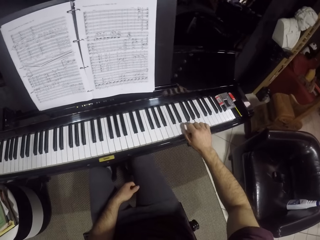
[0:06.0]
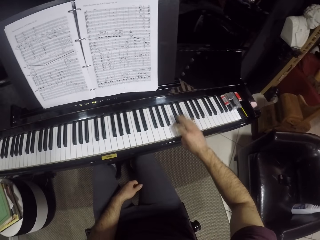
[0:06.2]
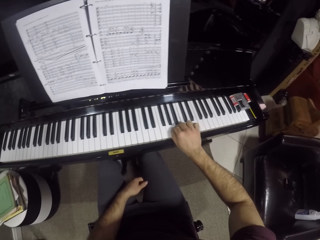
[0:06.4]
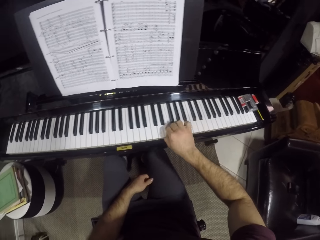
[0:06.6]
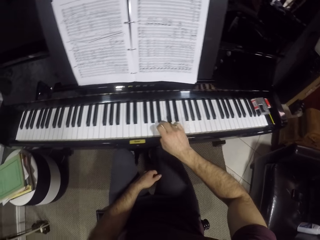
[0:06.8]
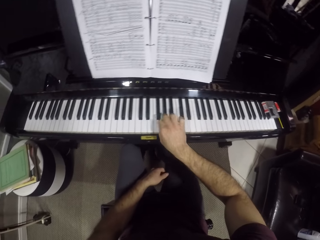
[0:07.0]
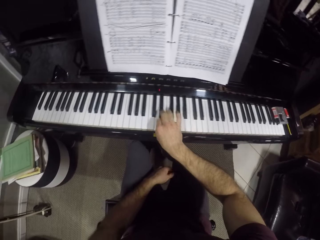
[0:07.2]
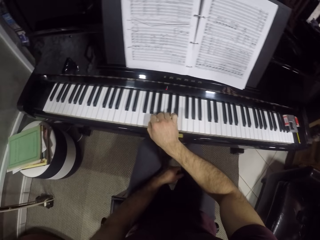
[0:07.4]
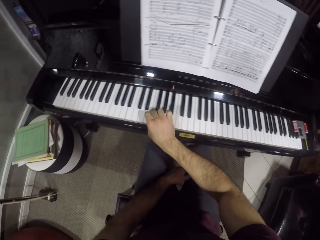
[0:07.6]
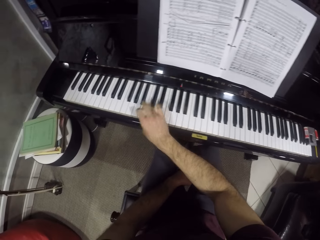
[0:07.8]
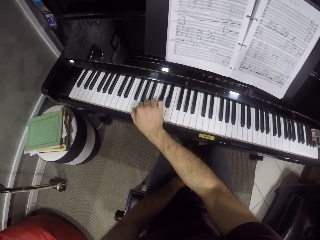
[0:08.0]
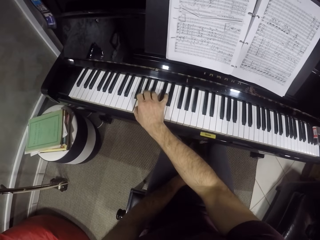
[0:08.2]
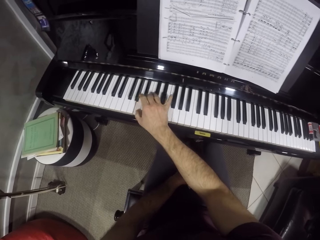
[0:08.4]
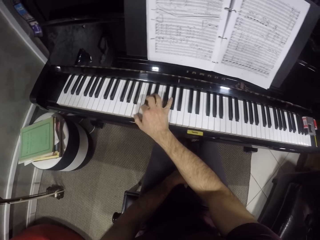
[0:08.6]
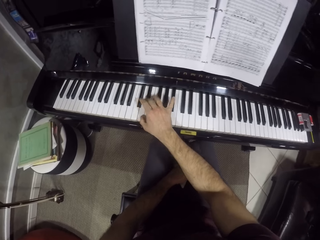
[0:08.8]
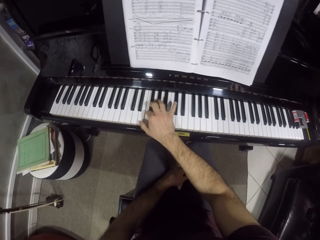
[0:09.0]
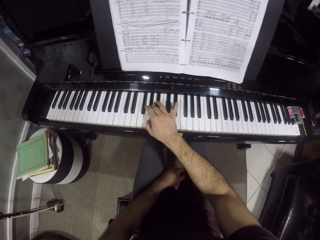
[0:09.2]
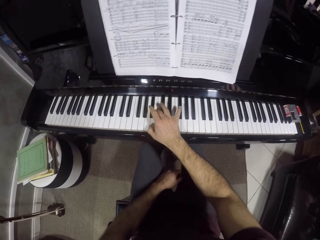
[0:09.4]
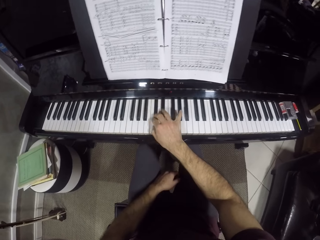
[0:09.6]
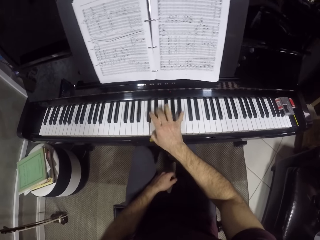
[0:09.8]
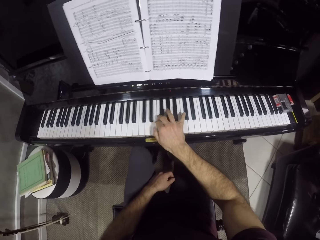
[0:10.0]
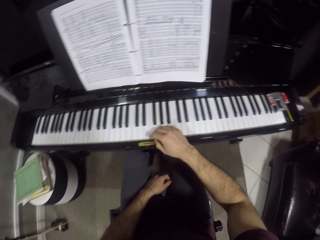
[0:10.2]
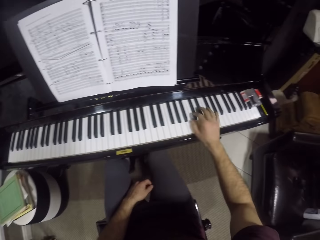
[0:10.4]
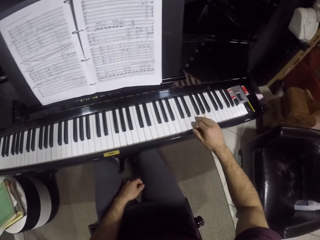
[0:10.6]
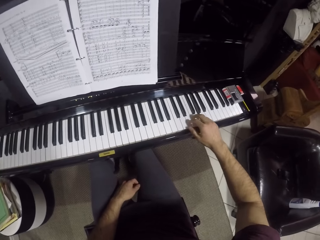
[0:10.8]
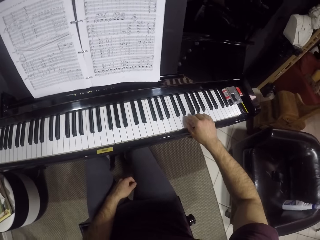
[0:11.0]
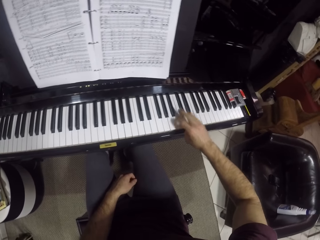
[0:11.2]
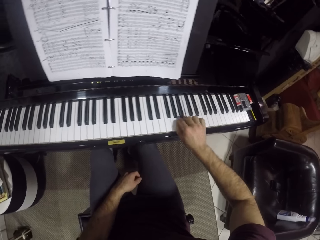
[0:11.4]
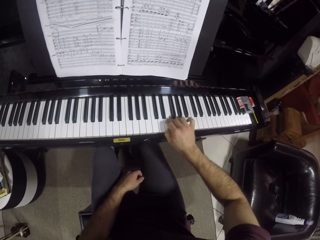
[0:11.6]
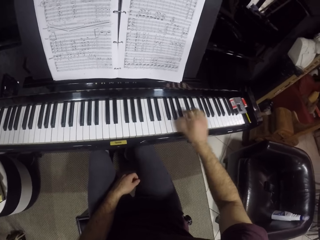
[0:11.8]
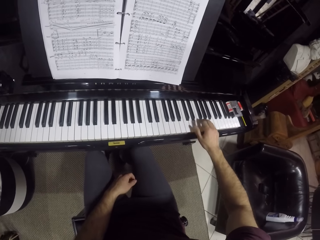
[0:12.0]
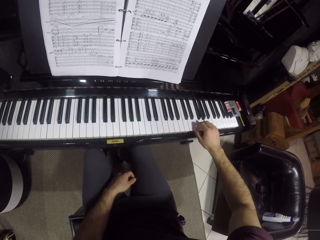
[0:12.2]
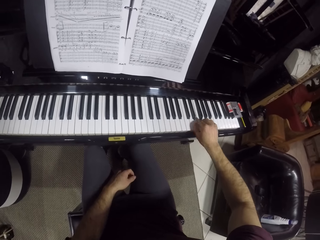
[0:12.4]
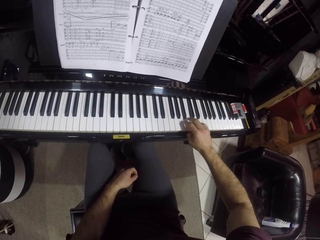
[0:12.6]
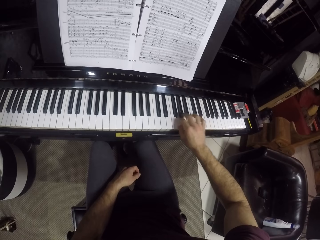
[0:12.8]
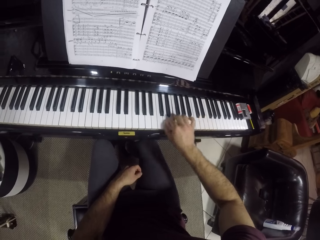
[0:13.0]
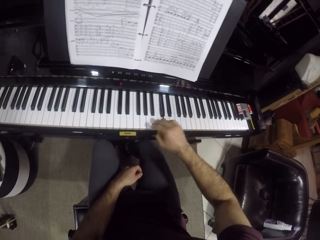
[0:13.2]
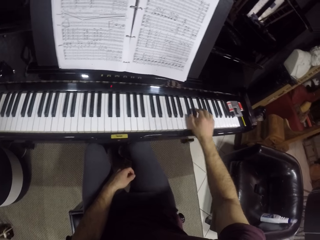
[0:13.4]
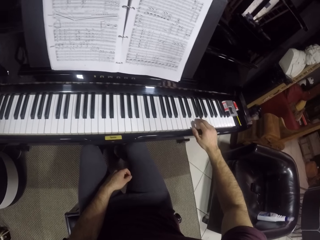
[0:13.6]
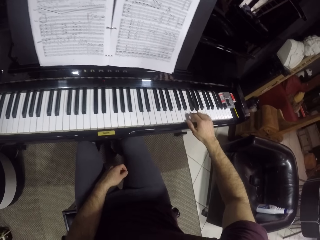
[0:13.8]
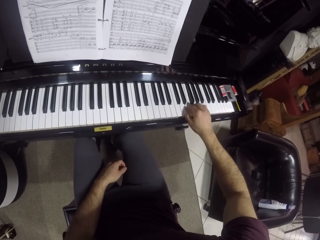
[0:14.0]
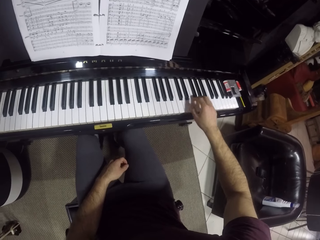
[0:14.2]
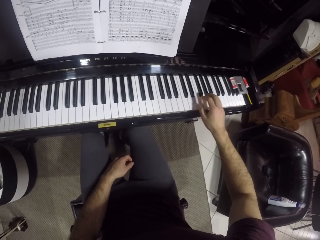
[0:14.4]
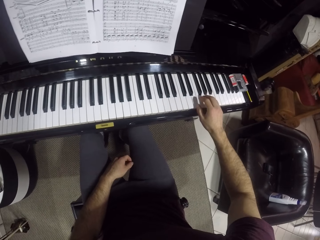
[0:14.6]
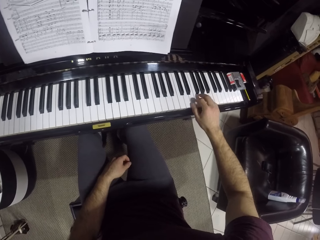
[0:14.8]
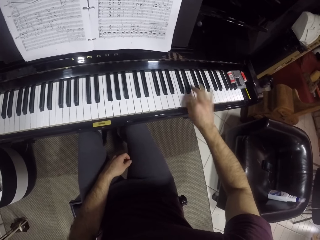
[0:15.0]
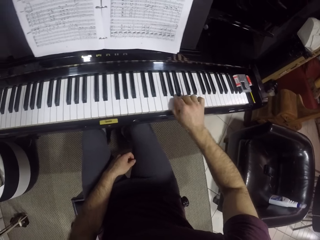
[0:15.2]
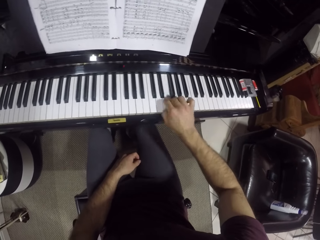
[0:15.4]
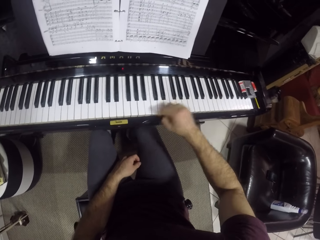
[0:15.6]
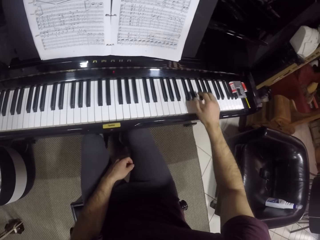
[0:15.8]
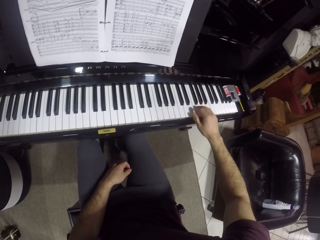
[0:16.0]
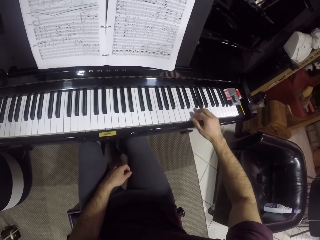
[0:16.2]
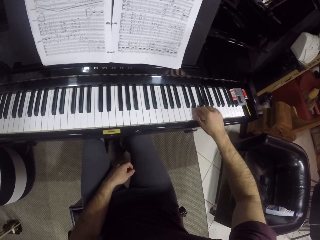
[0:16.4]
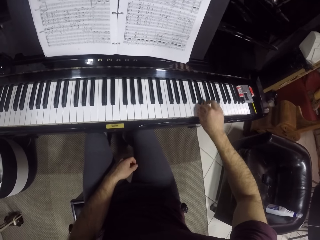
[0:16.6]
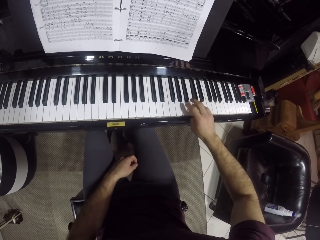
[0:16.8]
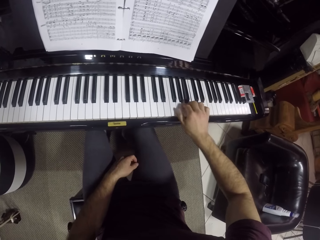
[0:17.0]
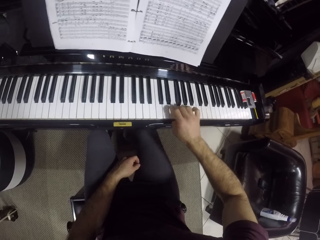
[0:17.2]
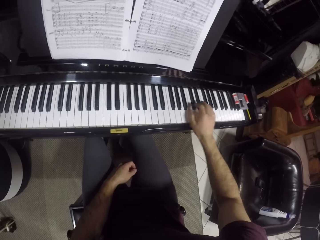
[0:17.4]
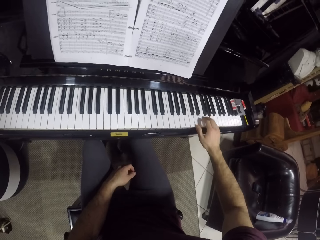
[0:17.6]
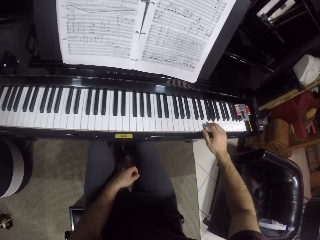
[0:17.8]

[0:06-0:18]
The camera wearer plays the piano. They play the piano again.

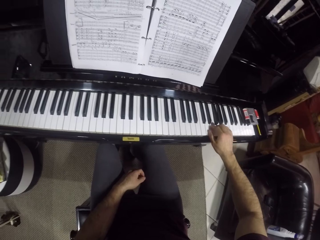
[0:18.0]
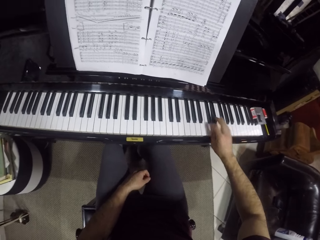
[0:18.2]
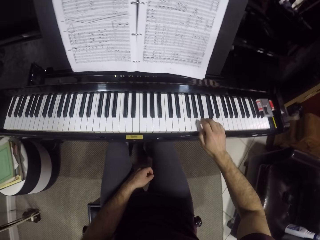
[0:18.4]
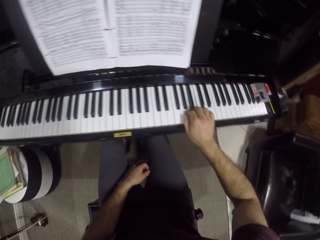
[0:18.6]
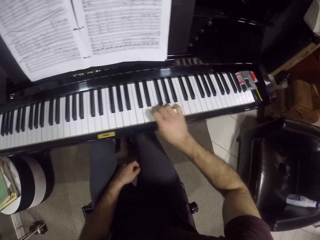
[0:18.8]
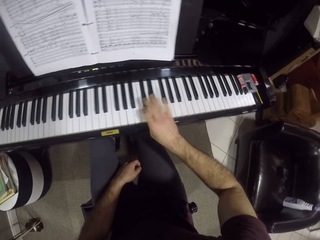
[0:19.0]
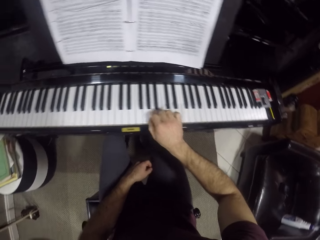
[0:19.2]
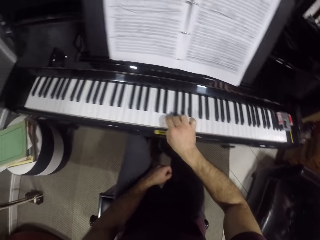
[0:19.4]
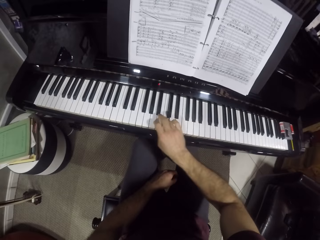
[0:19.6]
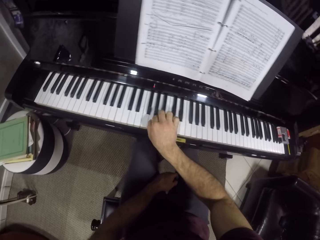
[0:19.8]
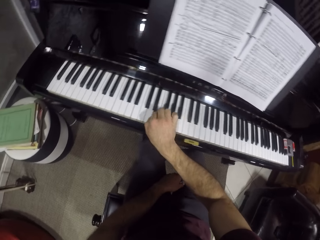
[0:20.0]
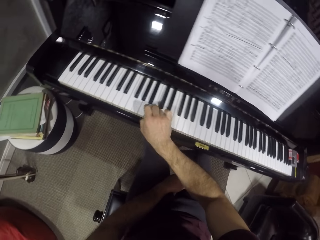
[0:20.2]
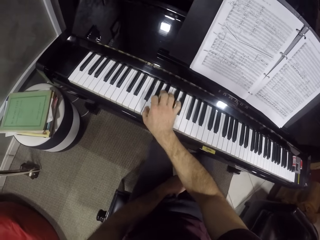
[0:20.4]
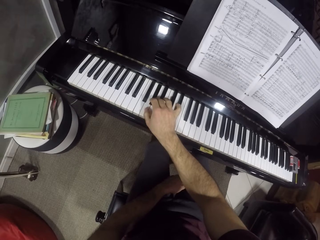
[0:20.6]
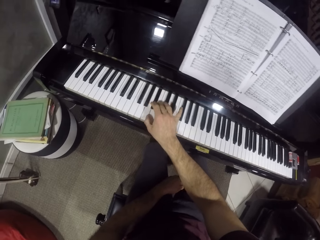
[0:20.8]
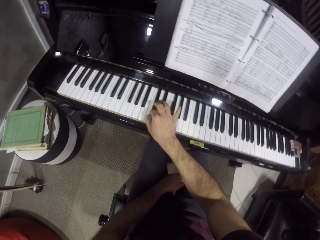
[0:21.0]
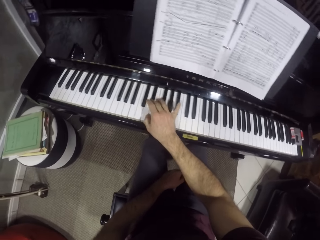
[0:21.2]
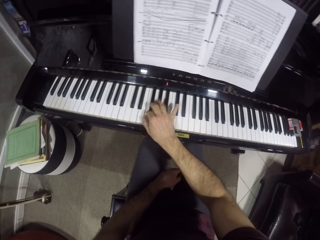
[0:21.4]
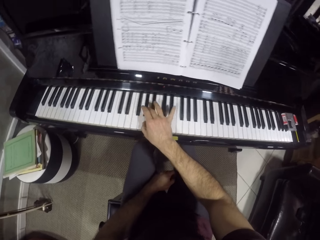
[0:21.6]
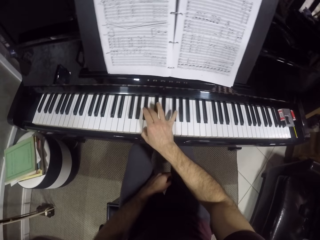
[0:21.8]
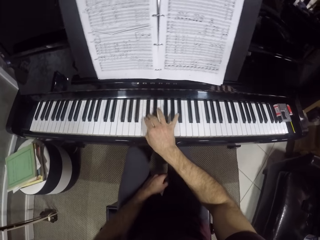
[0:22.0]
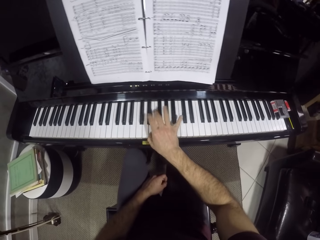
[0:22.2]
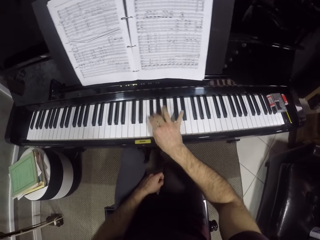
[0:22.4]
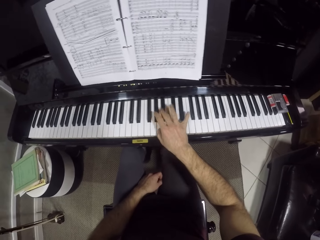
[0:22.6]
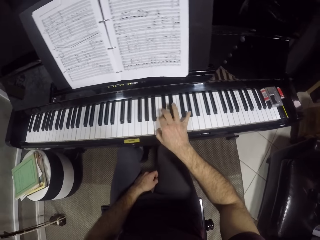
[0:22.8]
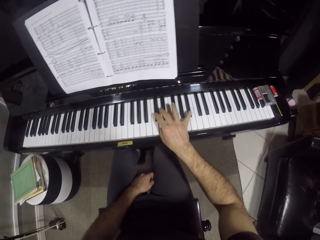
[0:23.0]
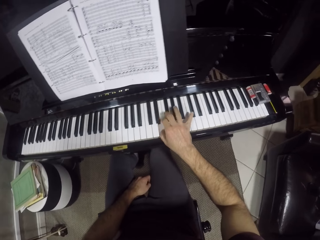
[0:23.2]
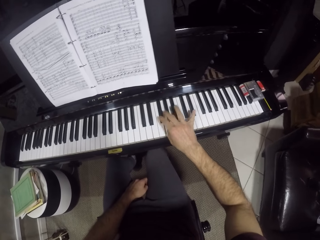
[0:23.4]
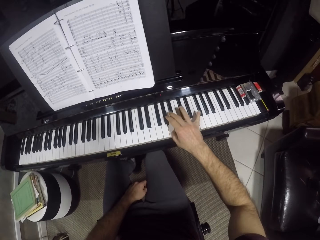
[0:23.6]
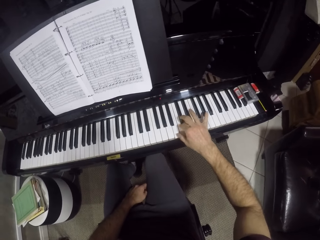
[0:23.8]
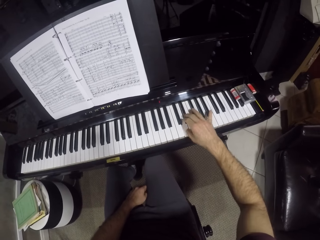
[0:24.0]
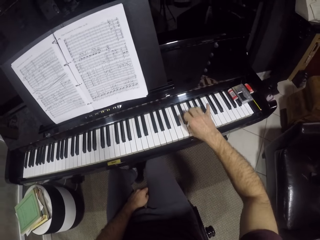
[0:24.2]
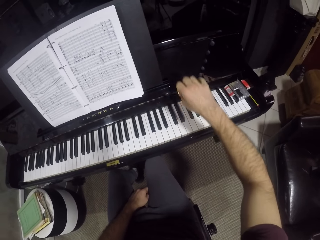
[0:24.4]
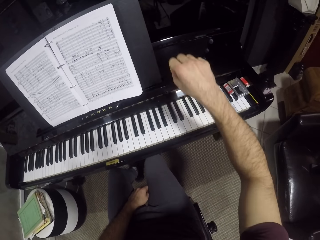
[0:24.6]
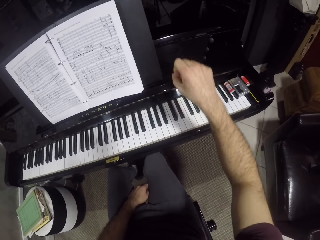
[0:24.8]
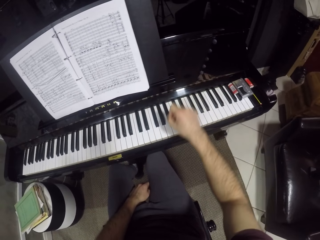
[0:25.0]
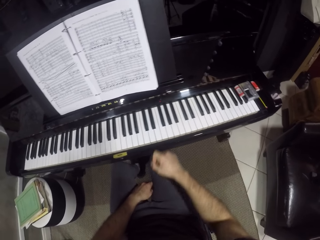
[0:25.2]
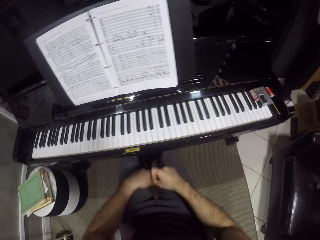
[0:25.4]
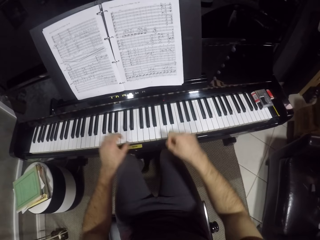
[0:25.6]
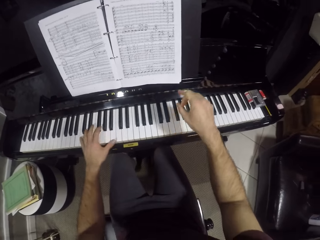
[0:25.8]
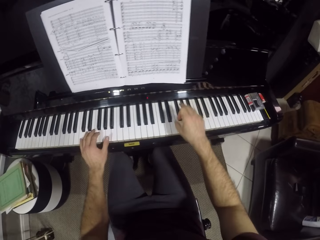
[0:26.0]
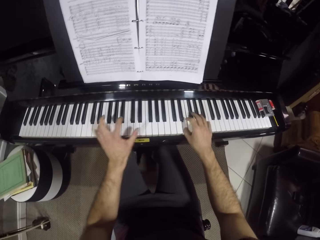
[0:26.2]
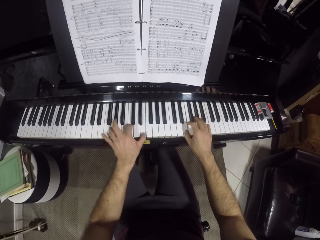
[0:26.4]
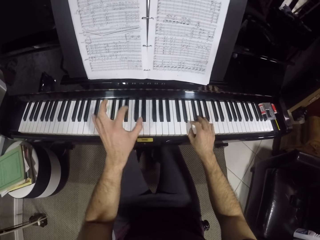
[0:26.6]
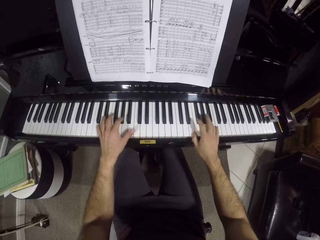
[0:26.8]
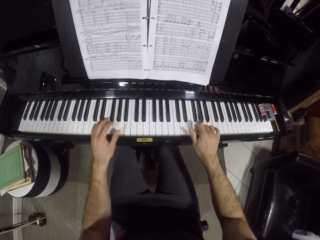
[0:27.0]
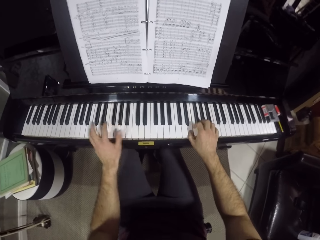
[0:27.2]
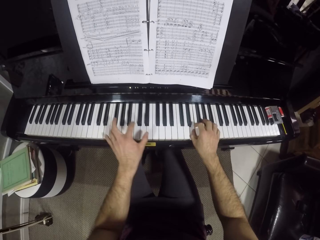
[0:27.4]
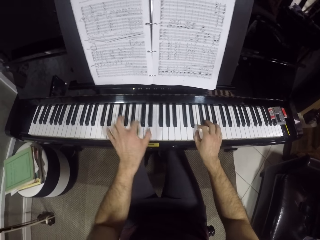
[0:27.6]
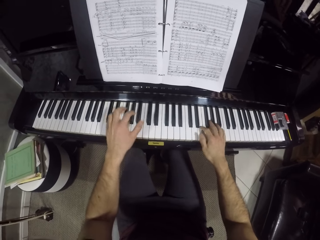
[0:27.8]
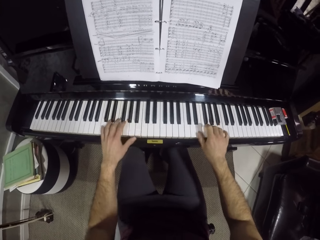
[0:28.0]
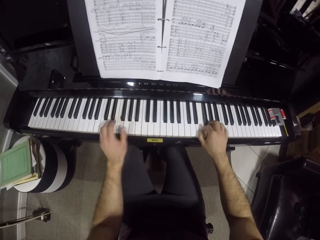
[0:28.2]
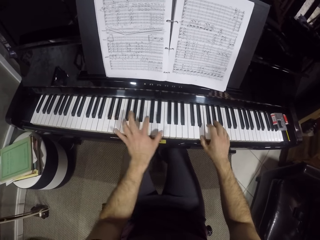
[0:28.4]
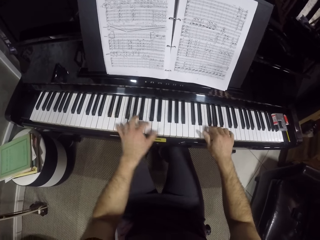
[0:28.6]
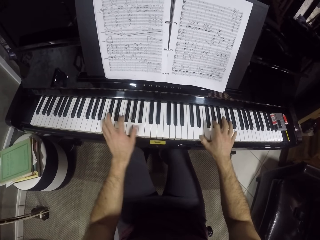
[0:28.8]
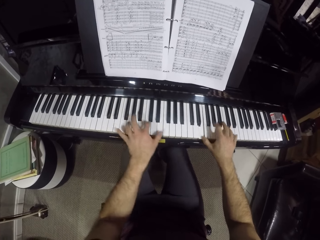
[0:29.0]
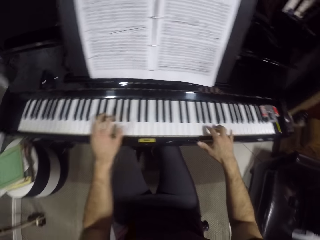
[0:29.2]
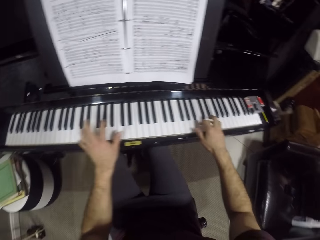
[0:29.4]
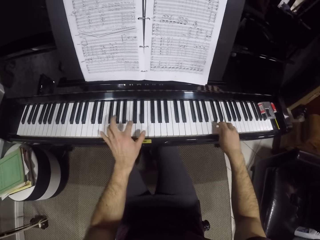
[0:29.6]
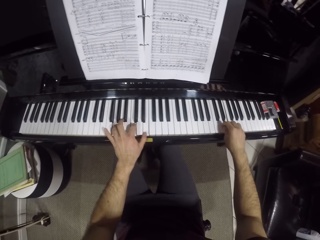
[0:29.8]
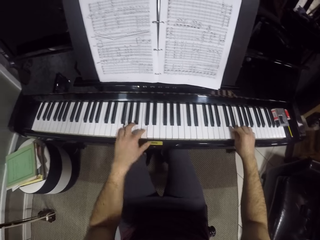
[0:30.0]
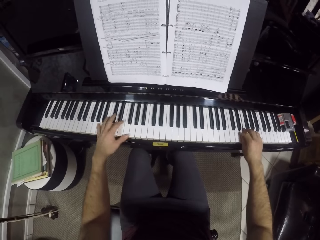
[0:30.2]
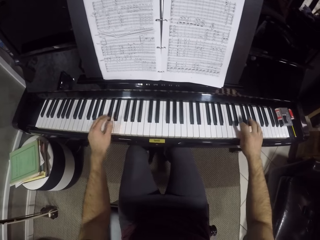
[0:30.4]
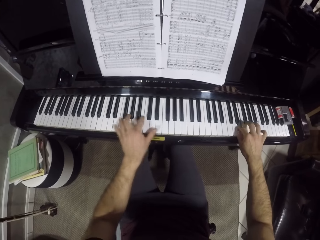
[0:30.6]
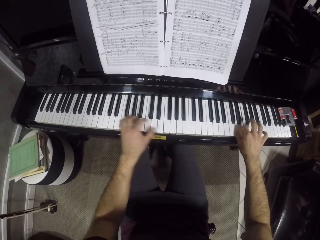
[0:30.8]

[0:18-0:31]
The camera wearer plays the piano with both hands.
